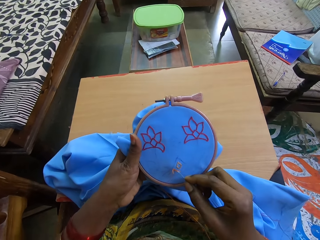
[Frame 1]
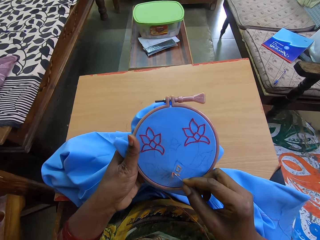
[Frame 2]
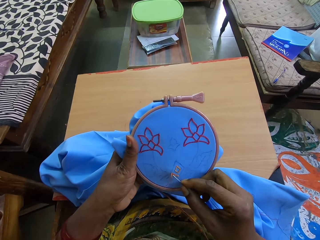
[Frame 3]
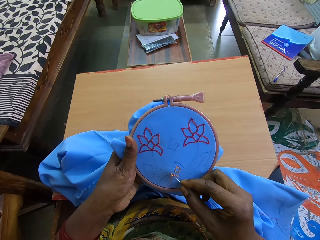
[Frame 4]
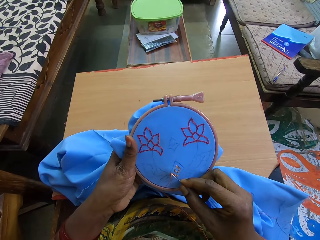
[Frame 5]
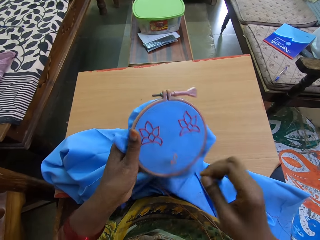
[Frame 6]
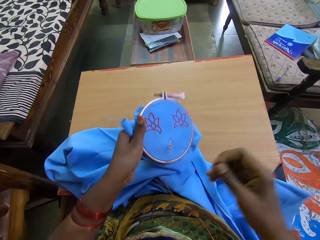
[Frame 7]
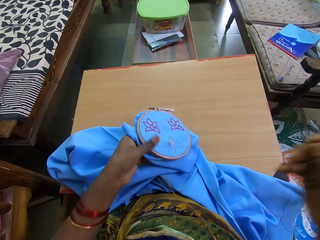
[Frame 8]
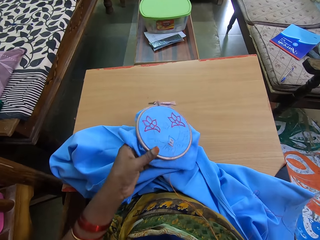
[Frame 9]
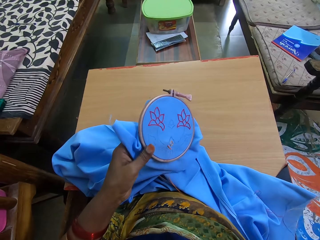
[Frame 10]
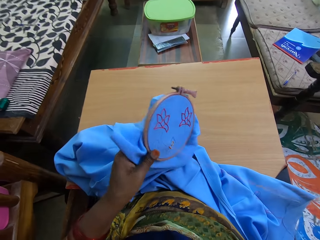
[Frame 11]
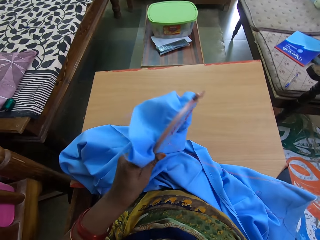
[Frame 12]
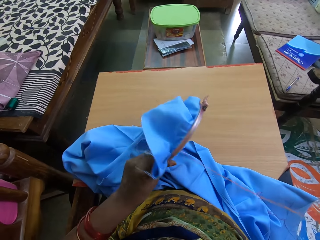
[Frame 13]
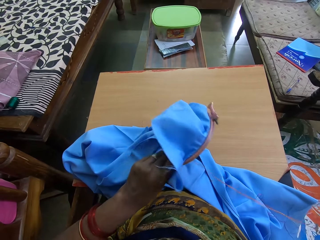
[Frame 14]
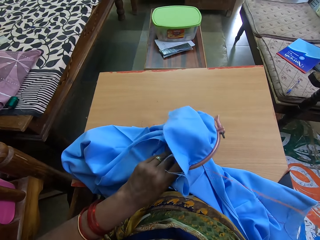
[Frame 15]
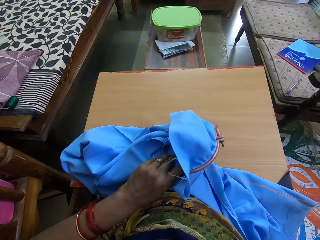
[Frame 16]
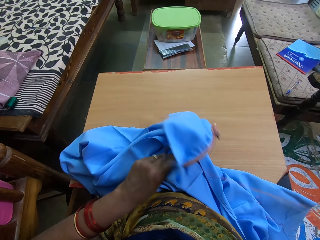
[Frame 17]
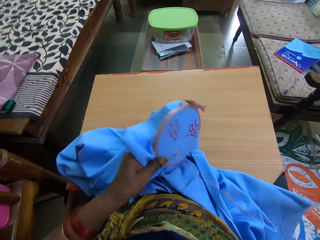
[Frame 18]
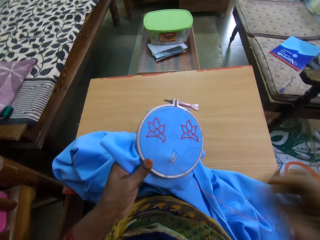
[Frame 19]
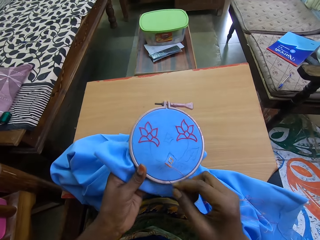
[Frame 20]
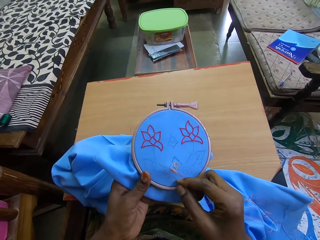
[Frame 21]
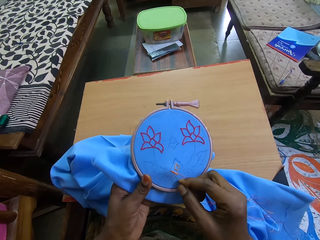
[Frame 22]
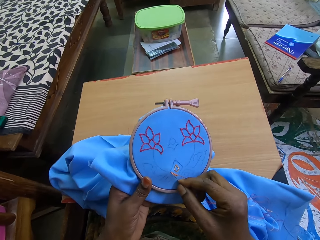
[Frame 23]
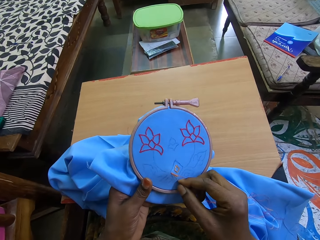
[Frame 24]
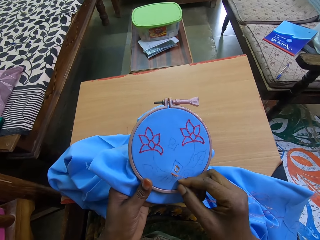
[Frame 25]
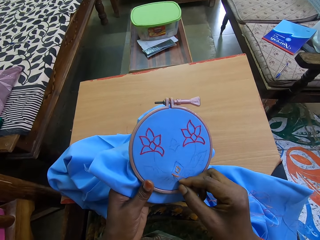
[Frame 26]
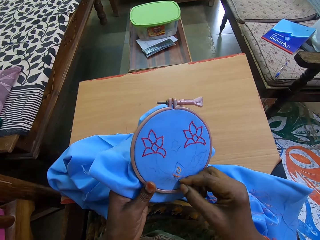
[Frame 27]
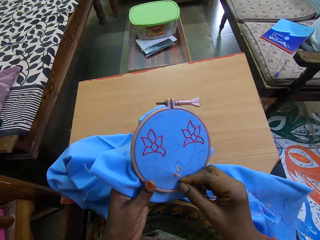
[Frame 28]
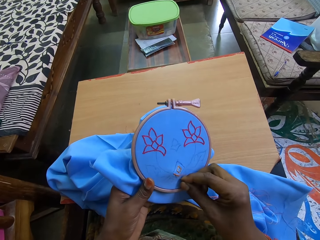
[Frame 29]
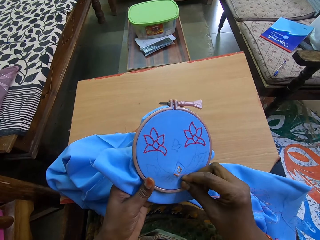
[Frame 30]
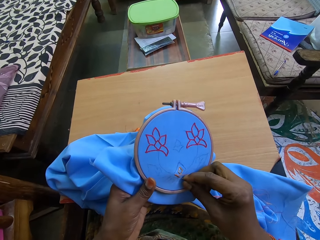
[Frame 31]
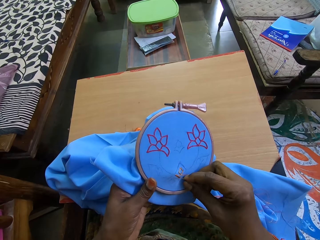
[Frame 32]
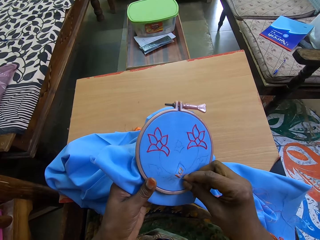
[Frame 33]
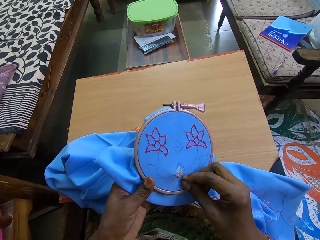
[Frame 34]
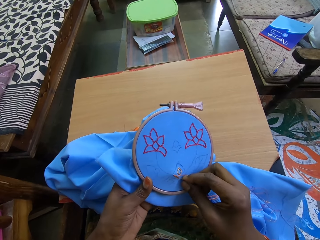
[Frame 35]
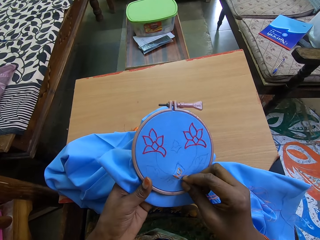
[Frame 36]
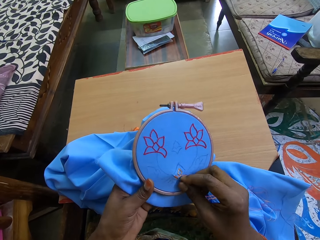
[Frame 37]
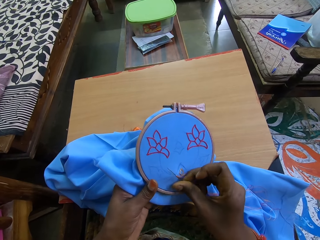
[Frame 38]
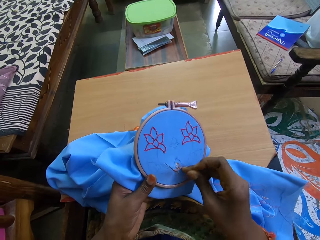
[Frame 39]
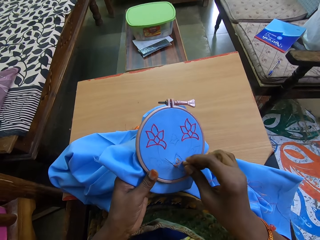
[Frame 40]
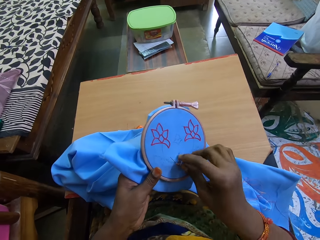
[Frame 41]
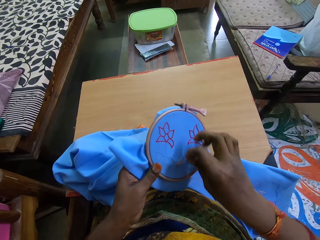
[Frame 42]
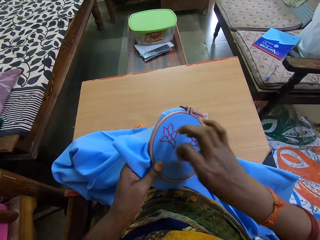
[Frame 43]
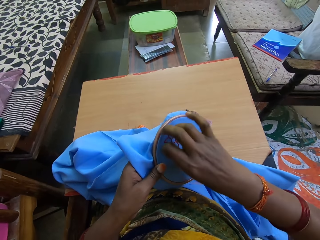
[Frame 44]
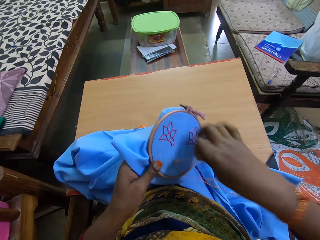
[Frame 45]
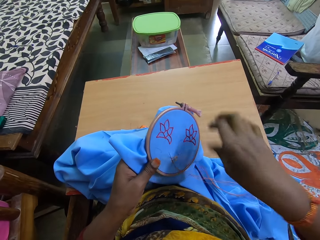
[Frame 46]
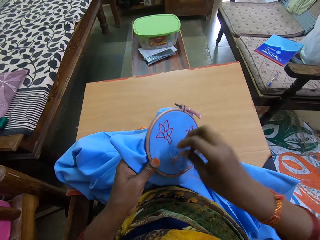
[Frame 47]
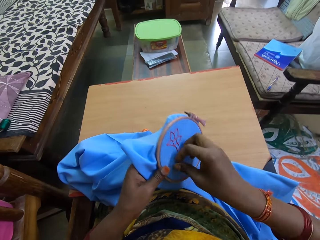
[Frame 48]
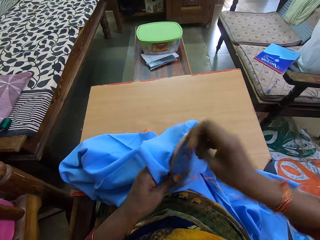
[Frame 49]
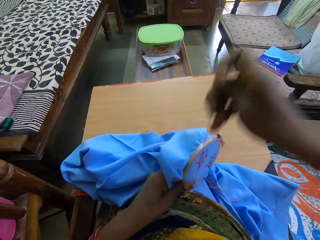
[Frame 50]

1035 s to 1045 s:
The camera wearer puts the seed bead embroidery on the table. She turns the embroidery hoops with her left hand. She picks up the seed bead embroidery. She stitches the blue cloth in the embroidery hoop in her left hand with the needle and thread in her right hand.

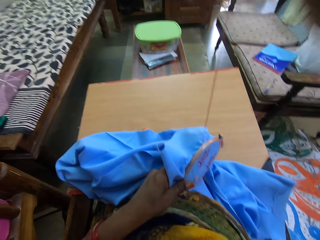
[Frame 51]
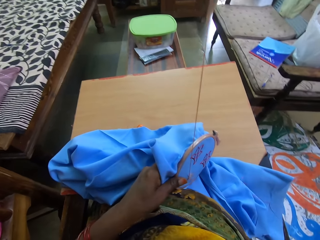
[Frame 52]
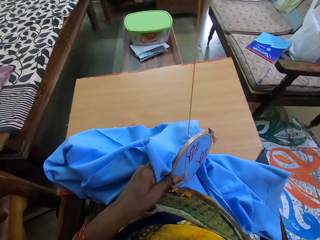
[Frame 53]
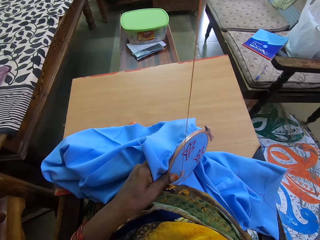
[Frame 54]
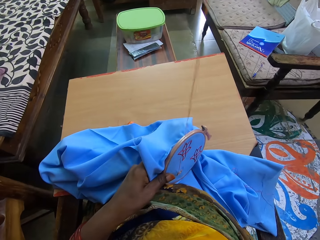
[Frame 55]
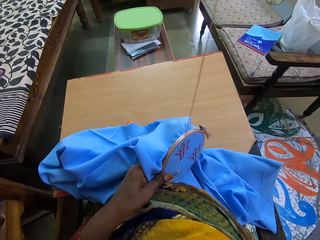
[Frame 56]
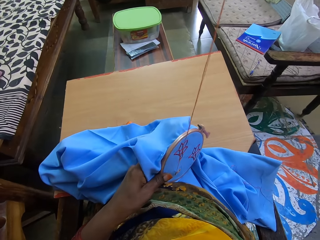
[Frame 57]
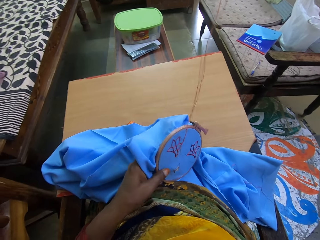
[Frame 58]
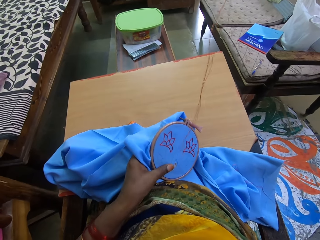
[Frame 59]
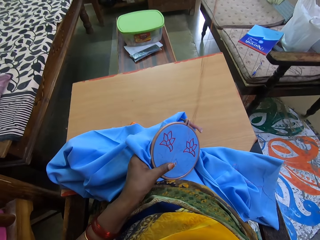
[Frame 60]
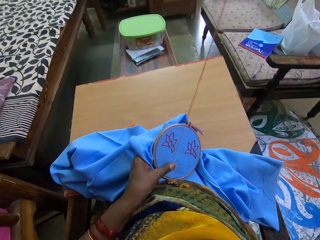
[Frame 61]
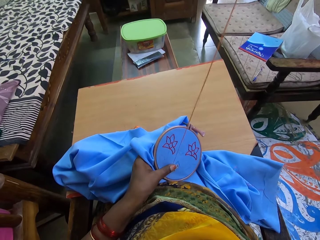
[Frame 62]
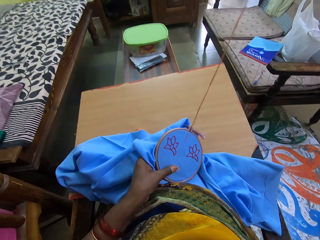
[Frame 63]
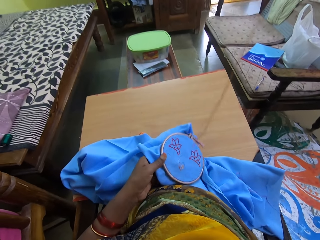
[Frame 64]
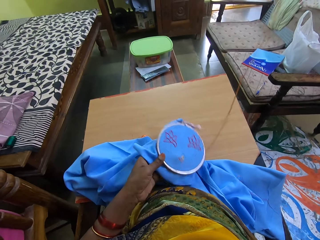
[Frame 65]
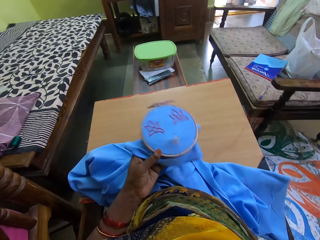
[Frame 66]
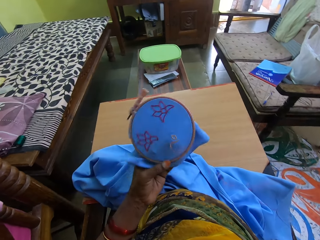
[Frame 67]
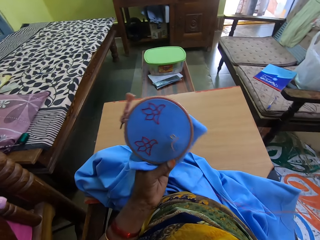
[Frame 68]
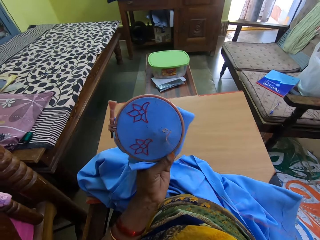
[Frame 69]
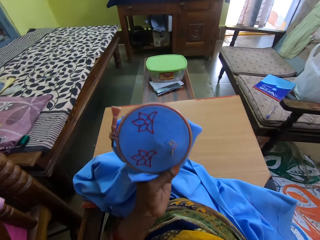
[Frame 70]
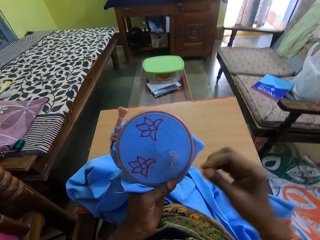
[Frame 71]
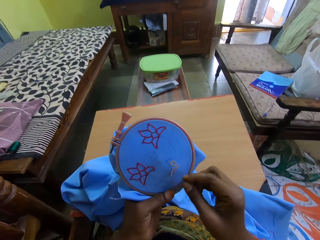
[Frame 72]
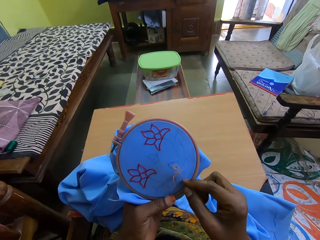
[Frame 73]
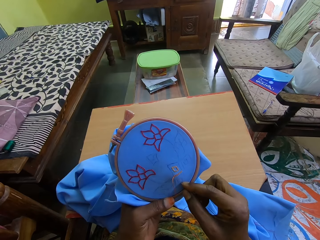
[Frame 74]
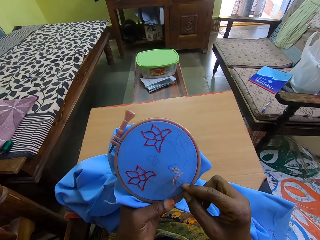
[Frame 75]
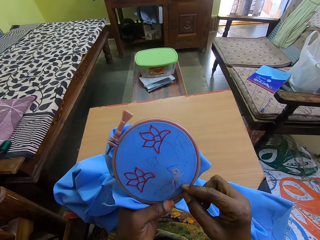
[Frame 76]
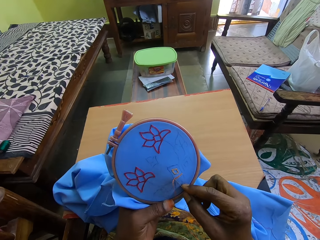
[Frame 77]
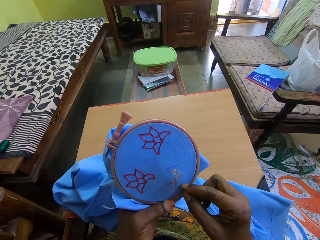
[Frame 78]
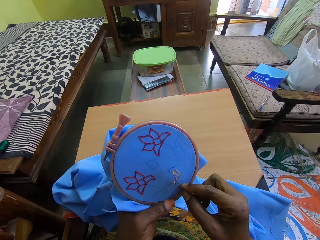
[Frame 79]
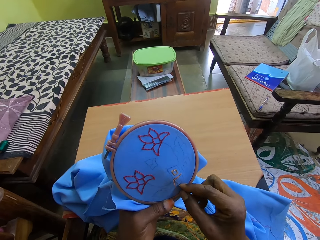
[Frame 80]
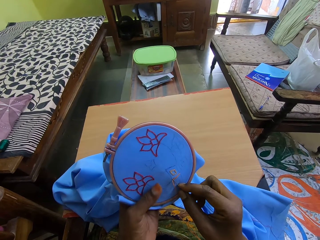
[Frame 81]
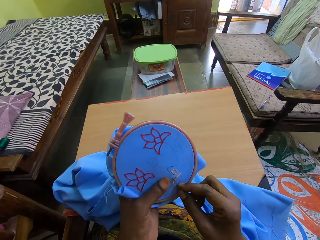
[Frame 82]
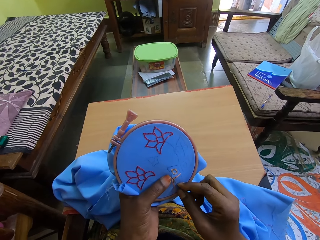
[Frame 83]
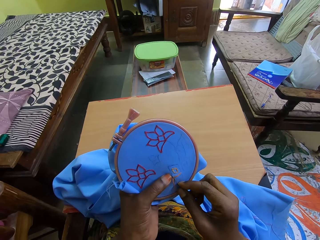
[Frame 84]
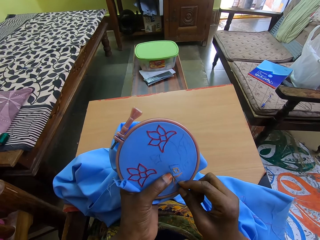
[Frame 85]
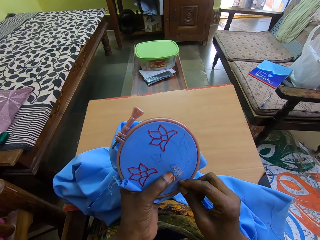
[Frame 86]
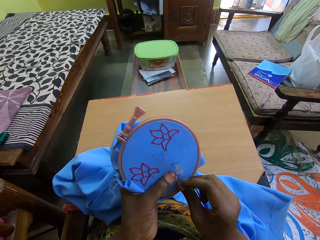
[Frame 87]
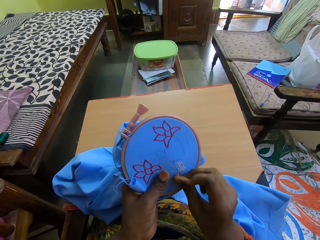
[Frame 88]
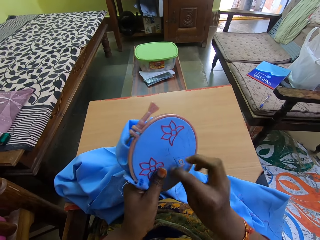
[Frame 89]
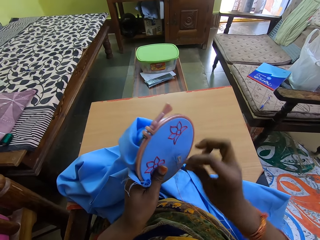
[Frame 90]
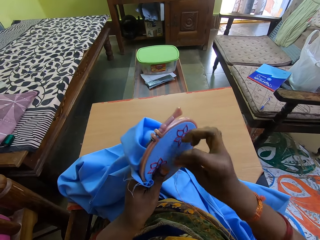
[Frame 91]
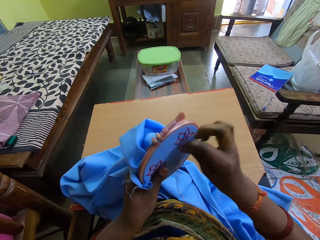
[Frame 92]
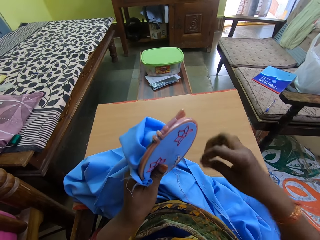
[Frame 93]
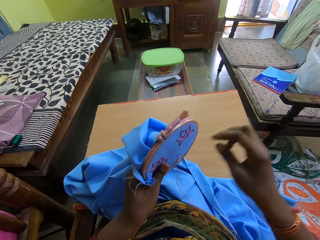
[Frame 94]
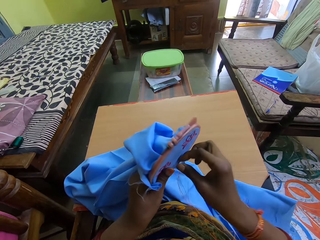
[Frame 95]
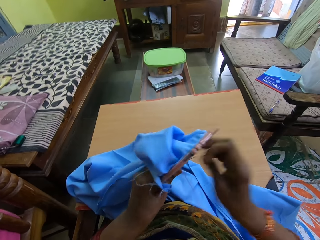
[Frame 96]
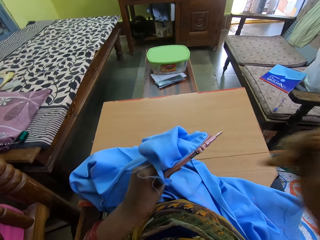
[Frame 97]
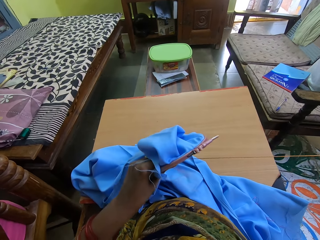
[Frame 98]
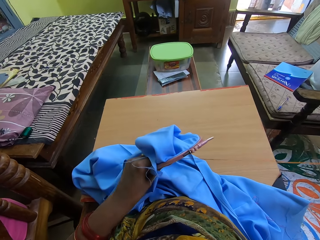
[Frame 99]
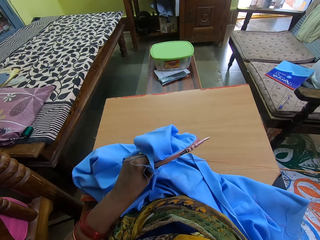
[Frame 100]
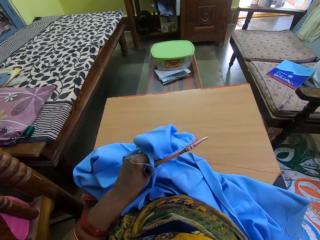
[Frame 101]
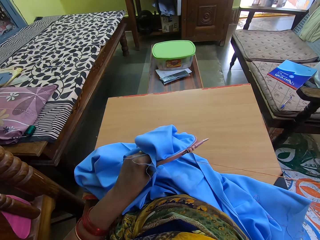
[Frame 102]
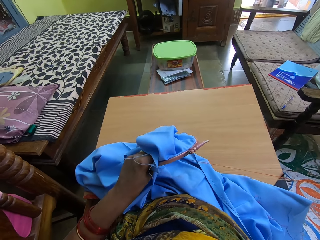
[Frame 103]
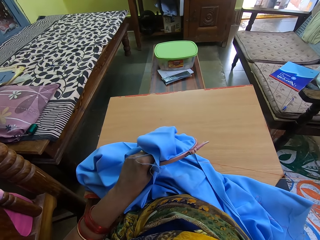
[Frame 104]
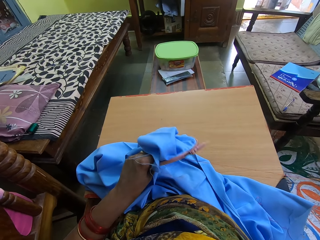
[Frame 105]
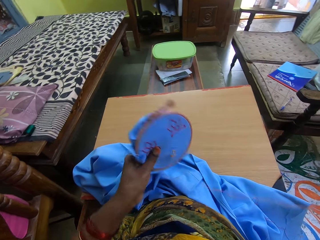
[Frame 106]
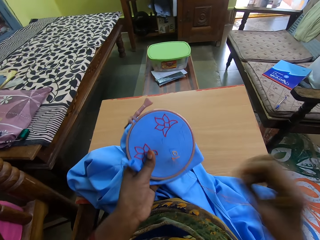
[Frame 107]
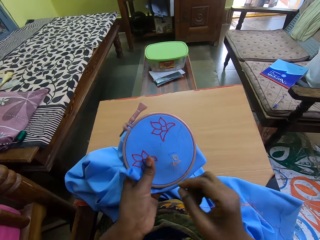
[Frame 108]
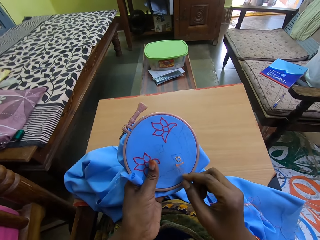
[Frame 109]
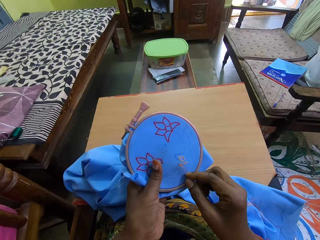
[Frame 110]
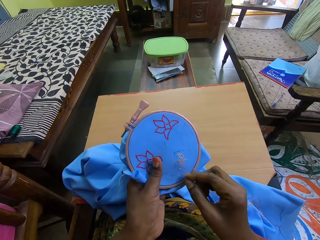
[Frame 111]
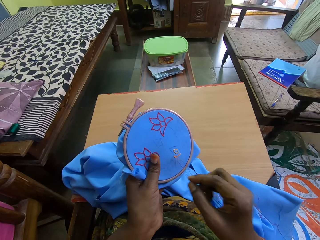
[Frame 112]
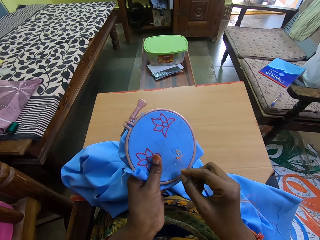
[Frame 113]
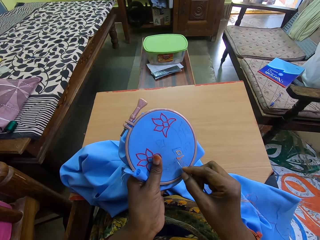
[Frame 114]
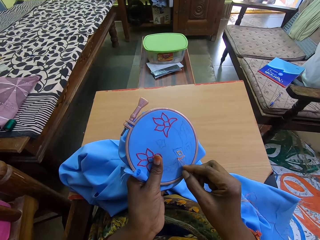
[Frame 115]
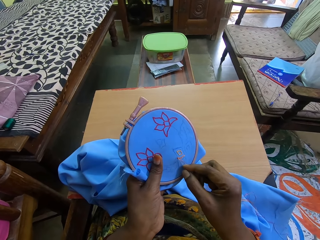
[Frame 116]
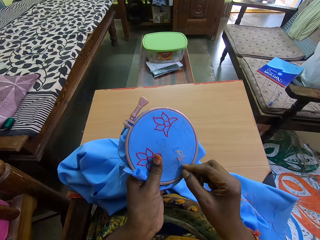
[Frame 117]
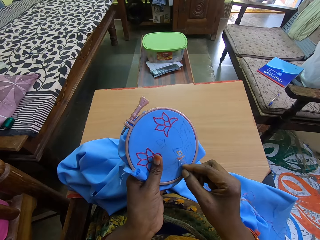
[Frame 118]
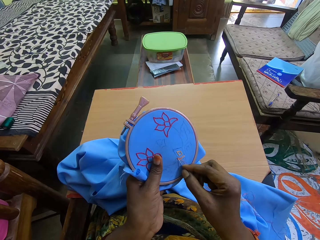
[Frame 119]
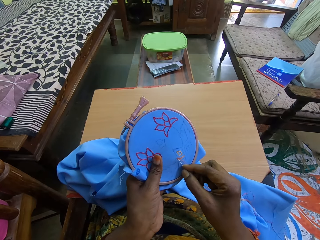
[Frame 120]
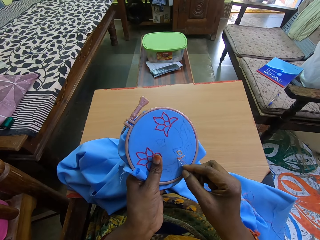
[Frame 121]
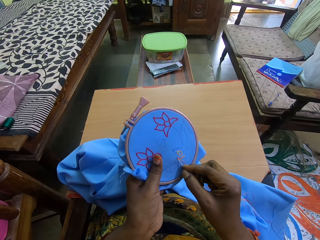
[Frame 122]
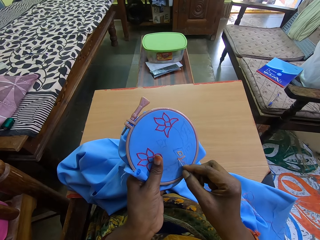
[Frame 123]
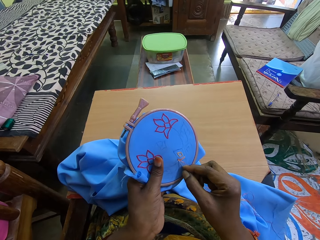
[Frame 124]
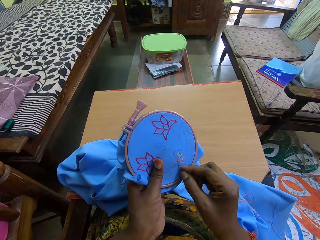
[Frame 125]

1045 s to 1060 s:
The camera wearer pulls the thread on the seed bead embroidery. They lift the seed bead embroidery.
